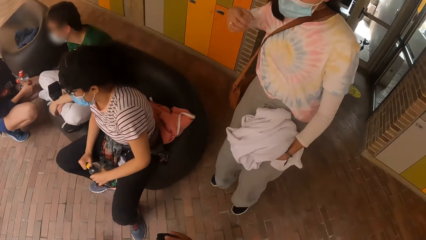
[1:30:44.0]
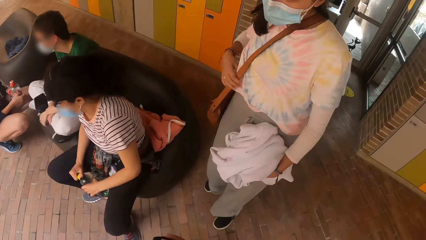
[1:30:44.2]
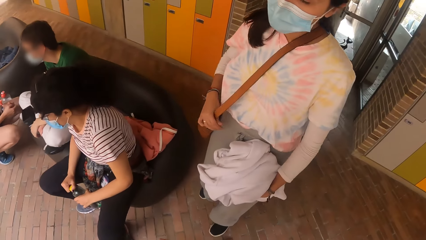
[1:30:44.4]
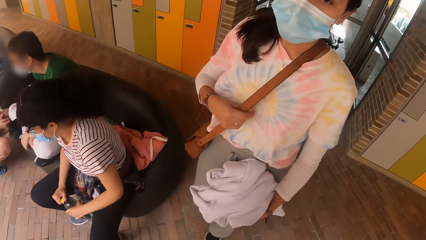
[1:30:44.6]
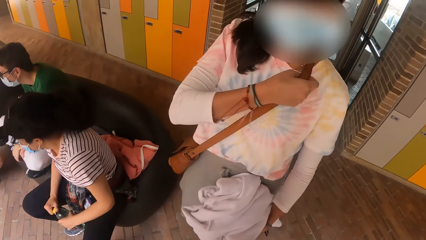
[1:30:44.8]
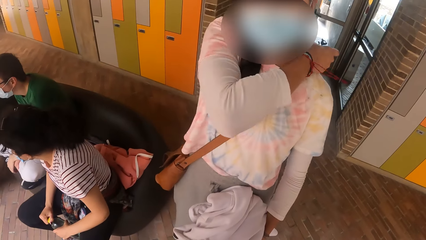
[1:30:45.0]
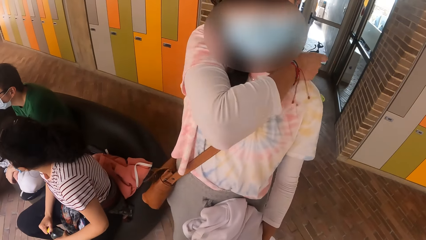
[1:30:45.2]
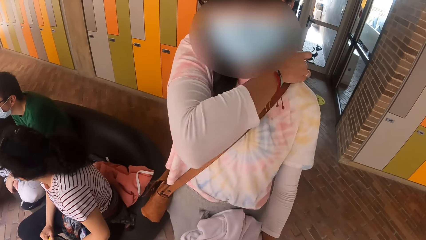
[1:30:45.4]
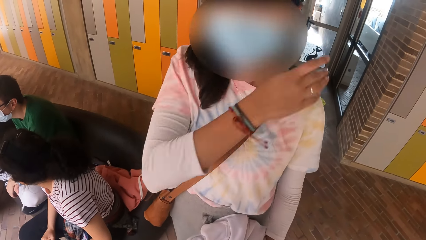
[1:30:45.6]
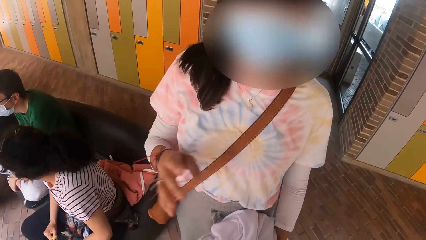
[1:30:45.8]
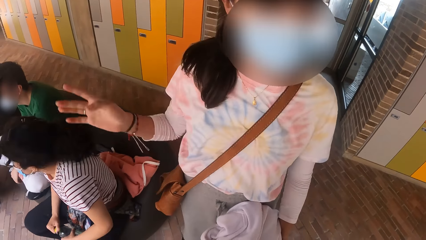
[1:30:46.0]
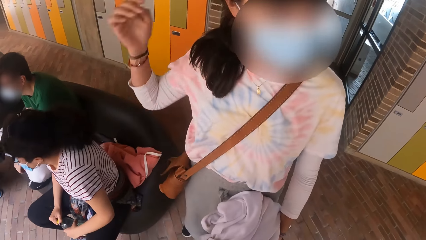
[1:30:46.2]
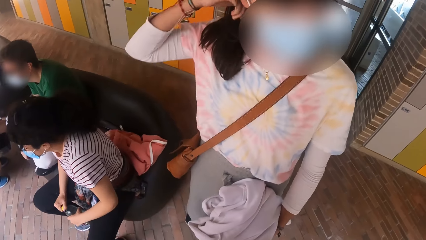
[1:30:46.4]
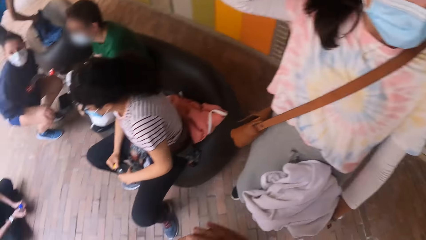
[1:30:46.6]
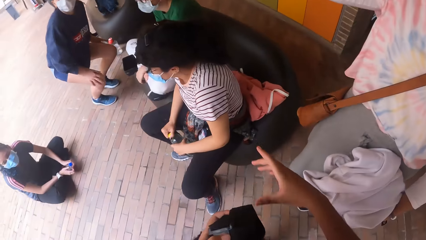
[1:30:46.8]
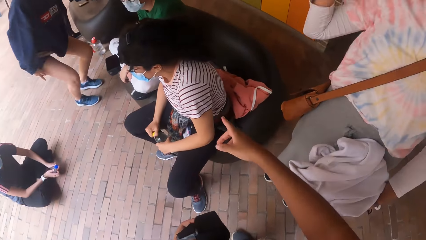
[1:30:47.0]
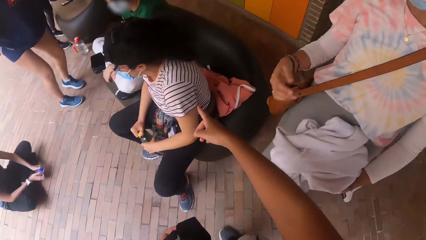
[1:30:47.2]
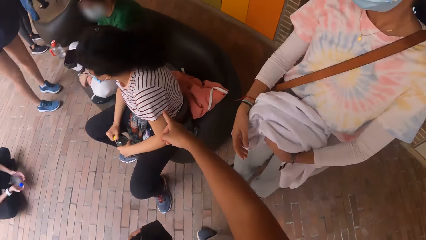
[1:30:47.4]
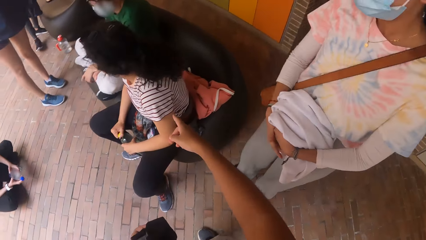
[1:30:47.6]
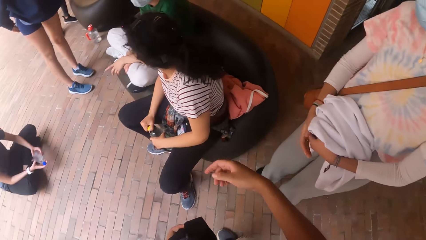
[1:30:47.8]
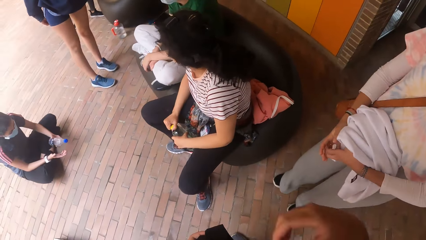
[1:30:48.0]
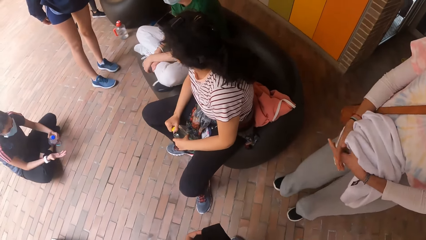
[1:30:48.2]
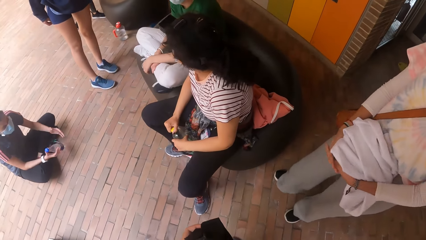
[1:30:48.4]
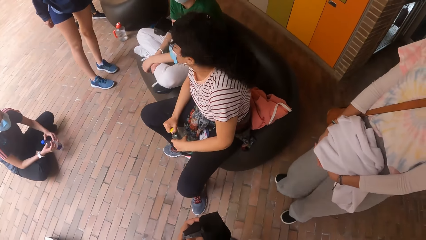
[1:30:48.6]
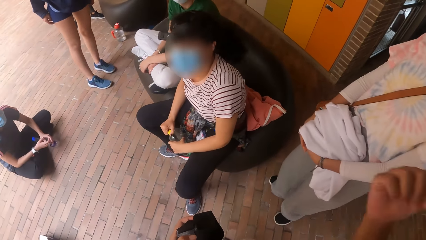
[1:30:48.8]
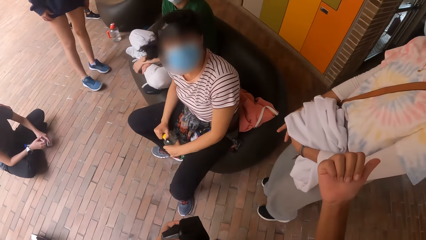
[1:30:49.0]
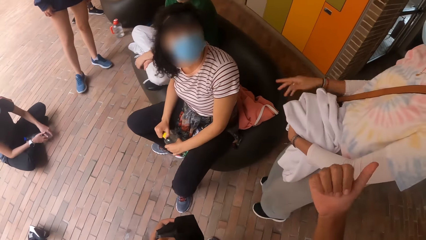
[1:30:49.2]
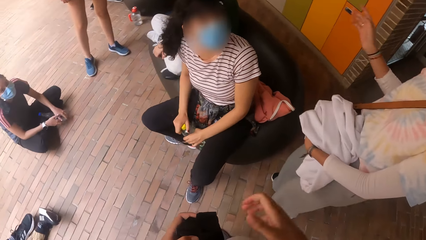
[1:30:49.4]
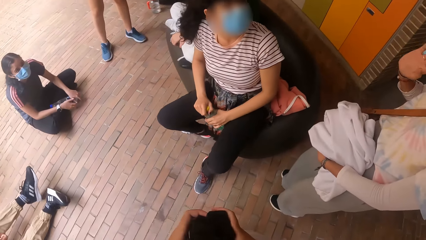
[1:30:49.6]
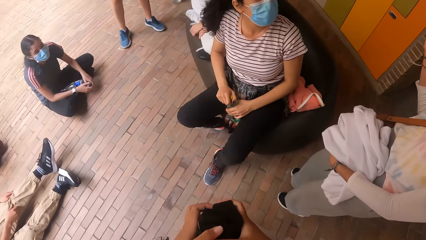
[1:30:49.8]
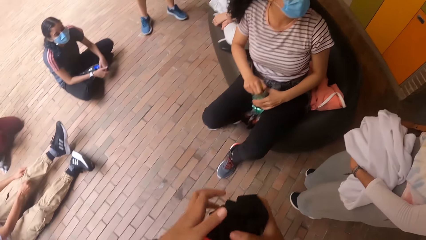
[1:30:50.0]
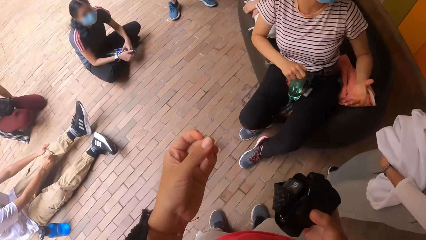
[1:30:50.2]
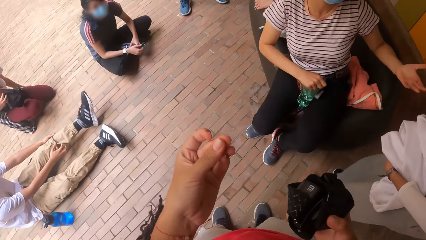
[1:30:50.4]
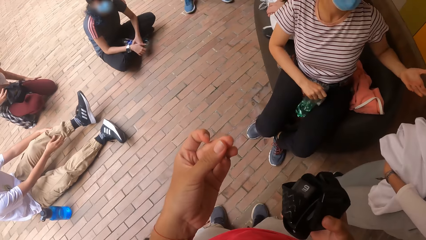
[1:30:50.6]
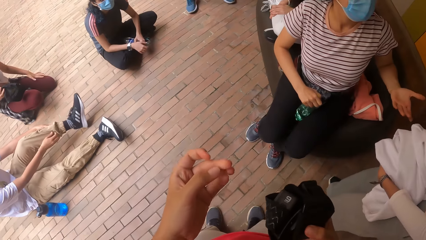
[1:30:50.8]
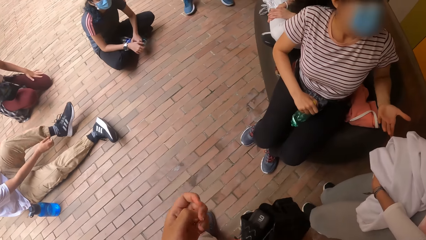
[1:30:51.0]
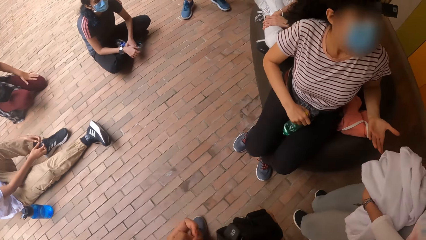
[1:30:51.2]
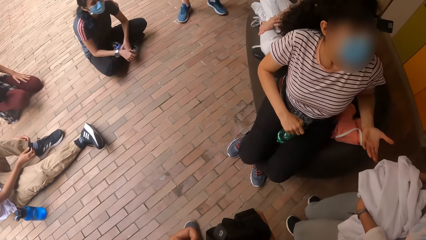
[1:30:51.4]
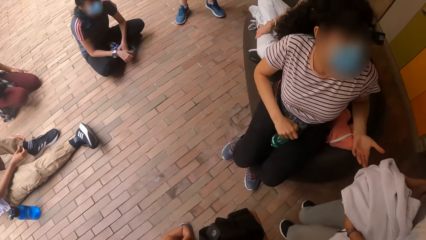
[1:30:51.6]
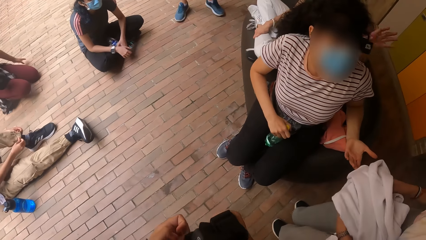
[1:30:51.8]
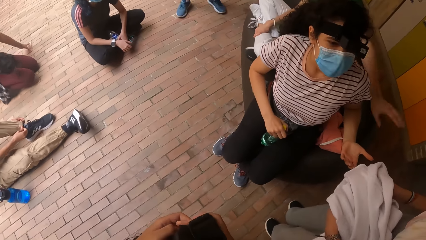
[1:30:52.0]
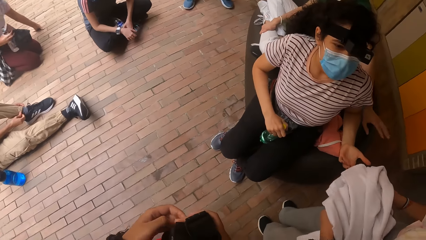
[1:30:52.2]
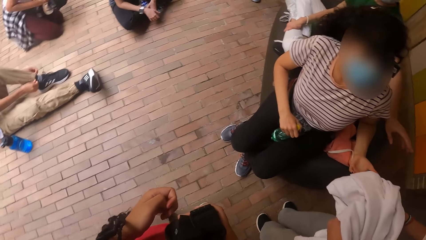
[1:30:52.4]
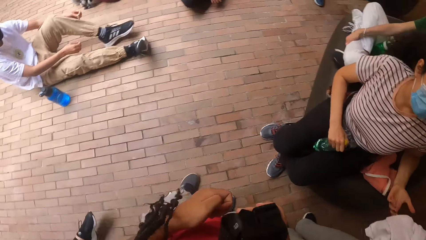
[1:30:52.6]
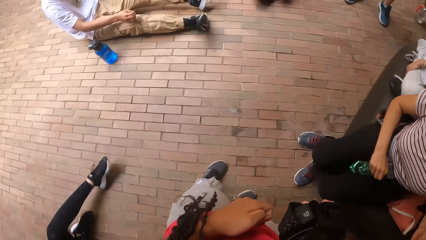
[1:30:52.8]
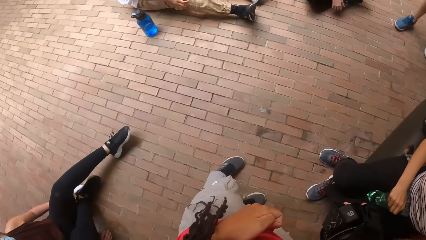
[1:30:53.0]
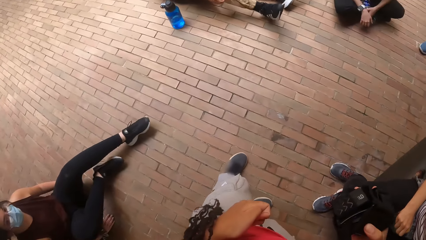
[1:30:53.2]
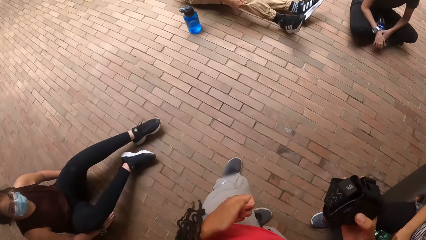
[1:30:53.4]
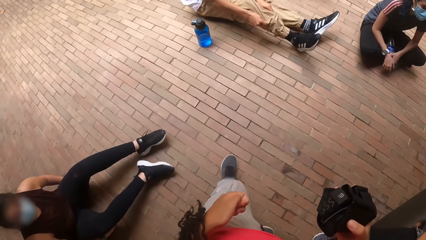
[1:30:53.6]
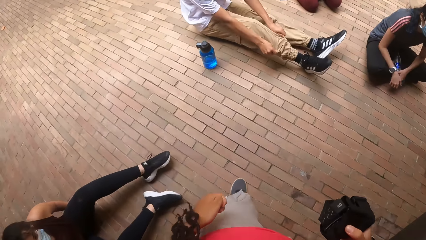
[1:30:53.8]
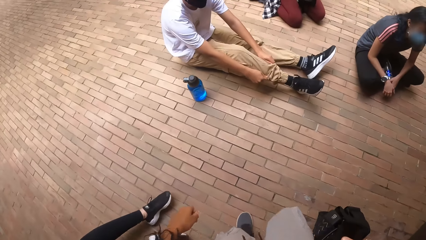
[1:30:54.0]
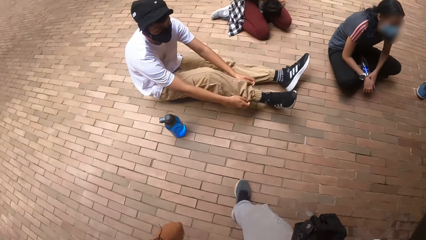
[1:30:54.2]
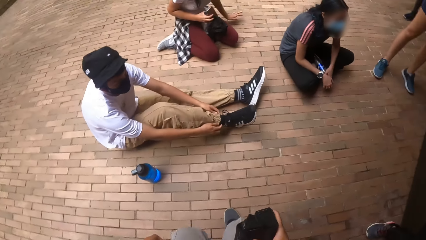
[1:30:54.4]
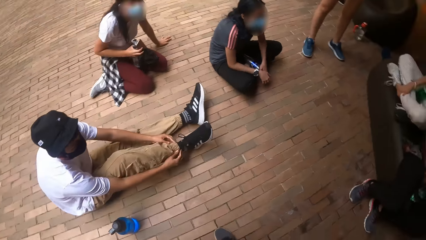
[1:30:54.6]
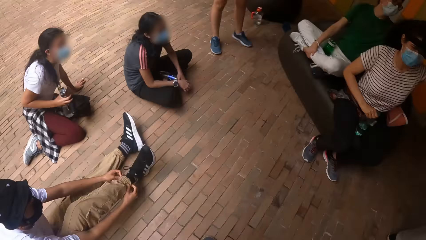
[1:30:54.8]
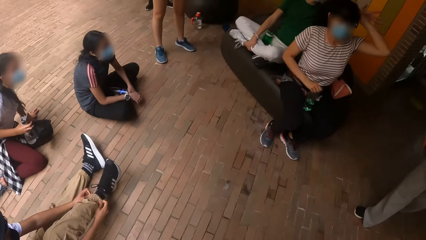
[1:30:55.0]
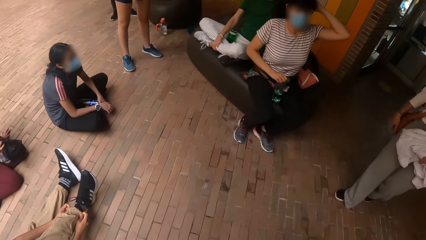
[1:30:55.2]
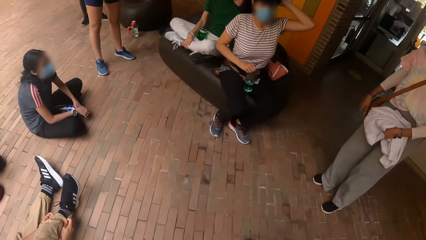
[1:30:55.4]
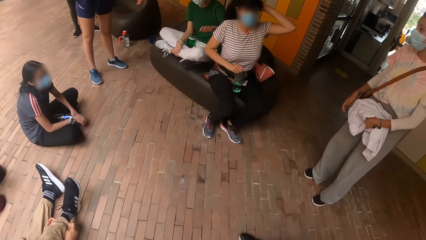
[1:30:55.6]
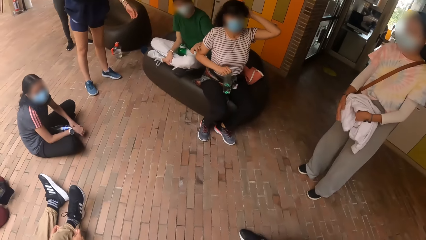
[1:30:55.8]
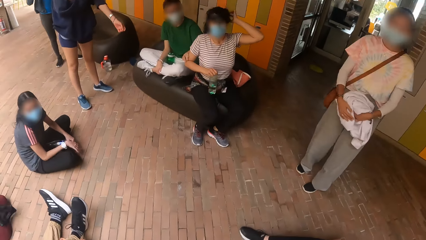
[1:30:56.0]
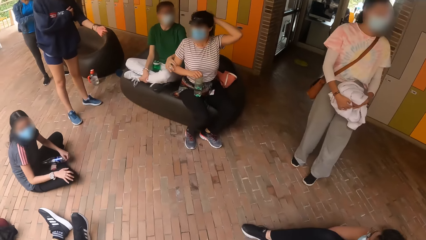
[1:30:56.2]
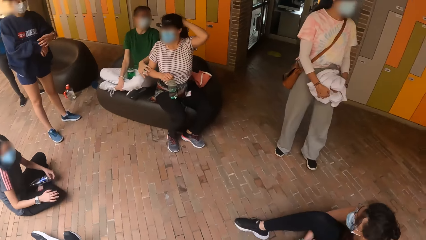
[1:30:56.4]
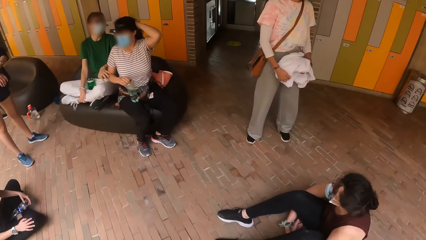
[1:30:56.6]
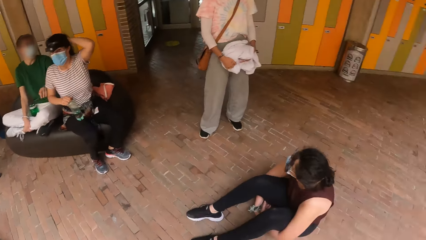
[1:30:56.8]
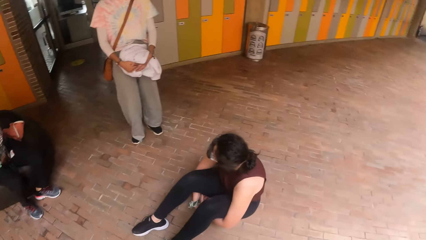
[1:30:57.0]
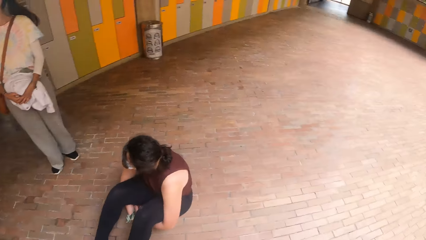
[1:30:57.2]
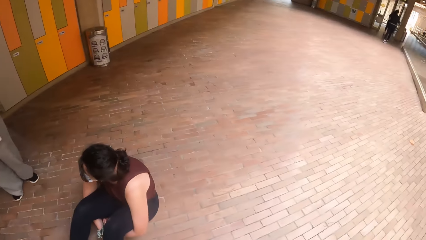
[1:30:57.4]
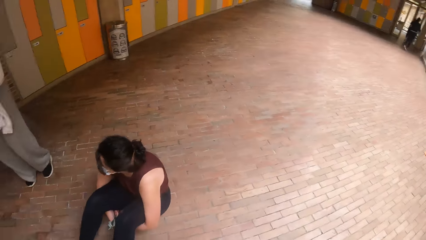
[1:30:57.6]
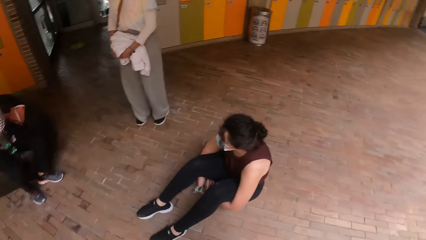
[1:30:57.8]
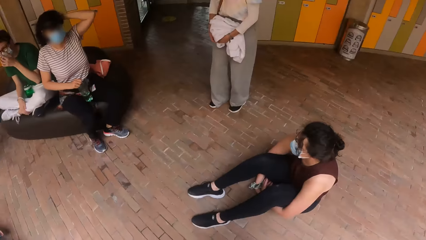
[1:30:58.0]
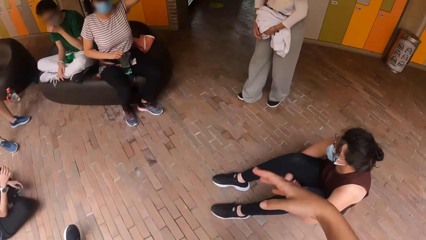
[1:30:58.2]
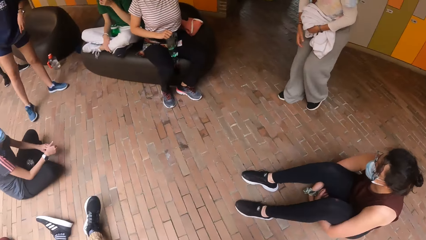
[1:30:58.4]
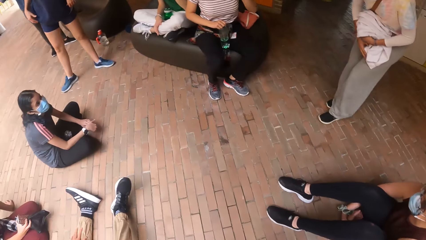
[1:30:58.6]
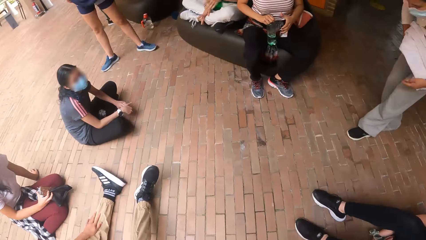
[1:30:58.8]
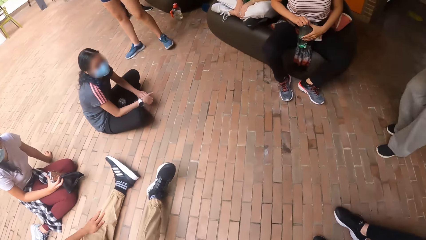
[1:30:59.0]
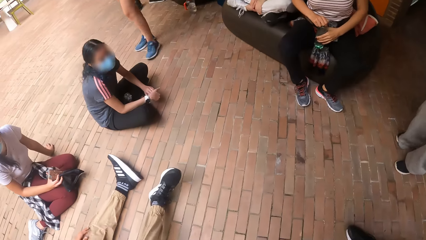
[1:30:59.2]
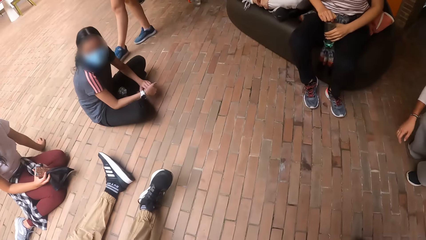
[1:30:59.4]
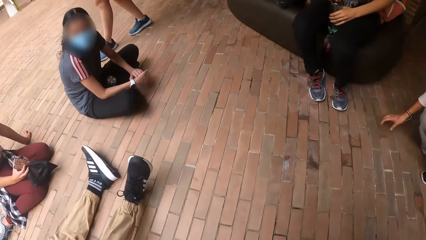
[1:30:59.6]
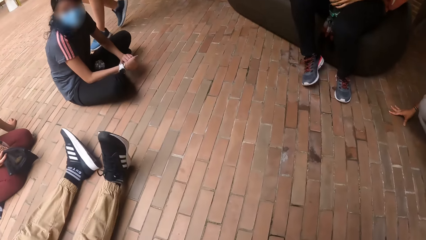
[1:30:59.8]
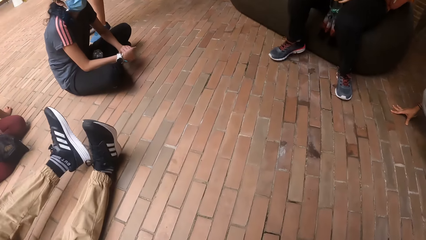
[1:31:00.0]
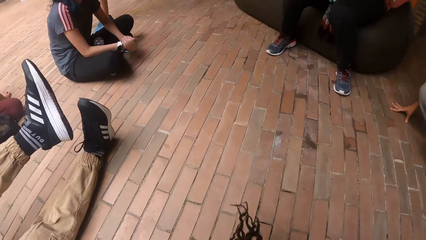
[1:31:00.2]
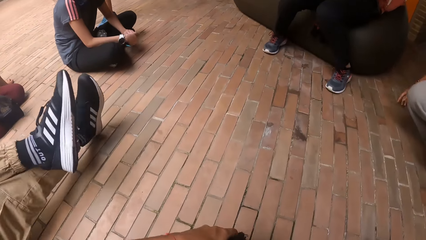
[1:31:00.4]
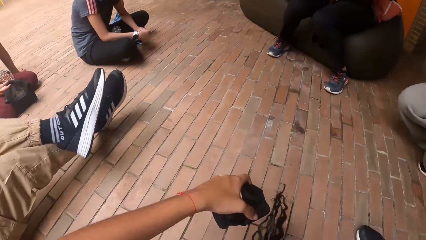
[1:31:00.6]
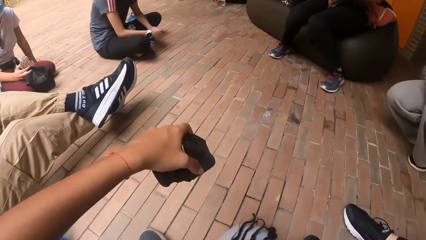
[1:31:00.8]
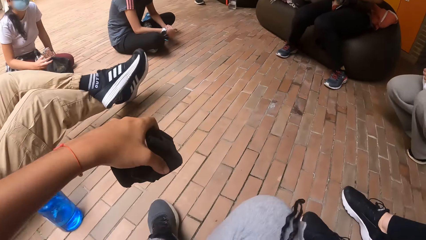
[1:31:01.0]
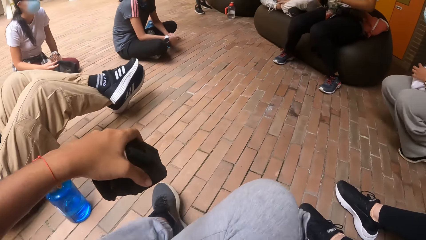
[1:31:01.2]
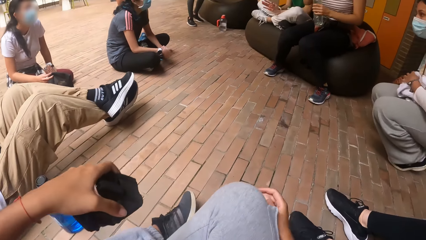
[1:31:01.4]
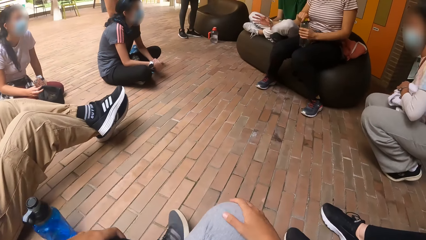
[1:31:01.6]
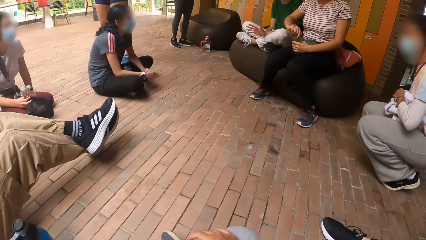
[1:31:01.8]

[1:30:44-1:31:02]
A woman adjusts a bag on her shoulder with her right hand. The camera wearer interacts with the woman. The woman interacts with another woman. The camera wearer walks and looks around. They sit on the floor. The first woman sits on the floor.
